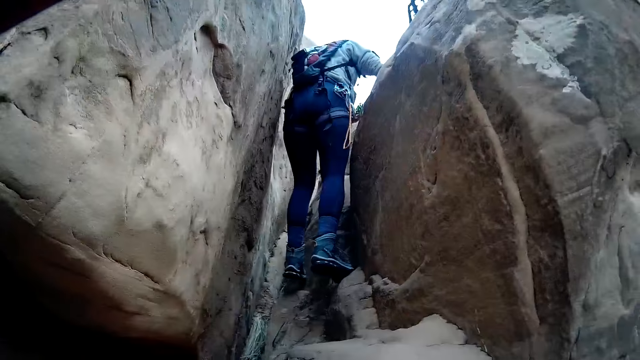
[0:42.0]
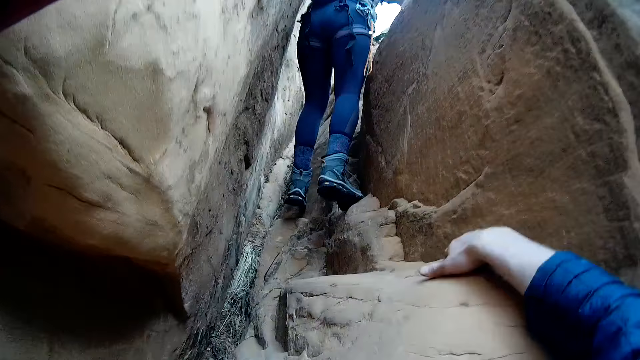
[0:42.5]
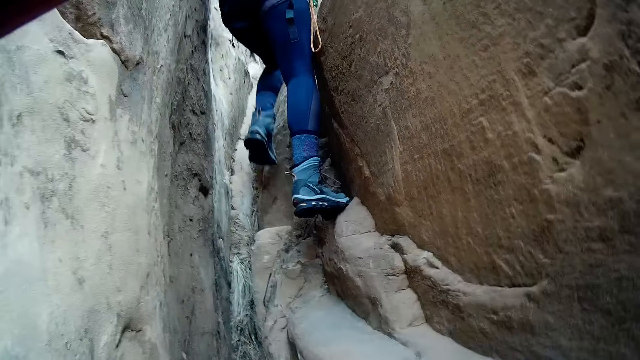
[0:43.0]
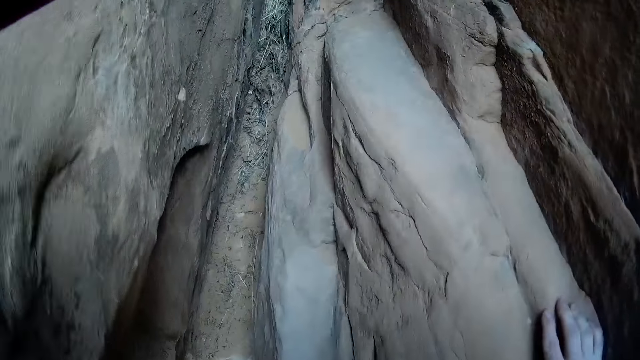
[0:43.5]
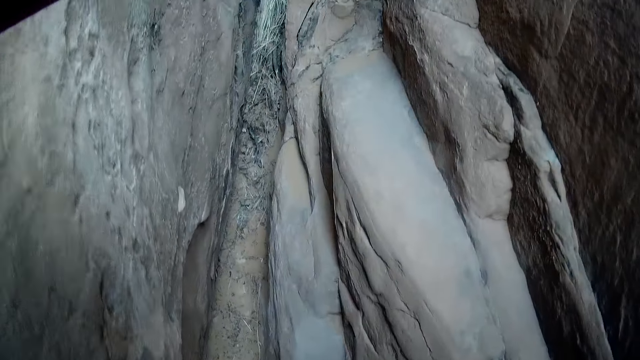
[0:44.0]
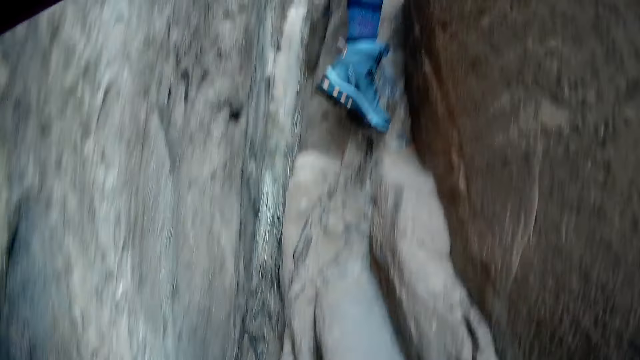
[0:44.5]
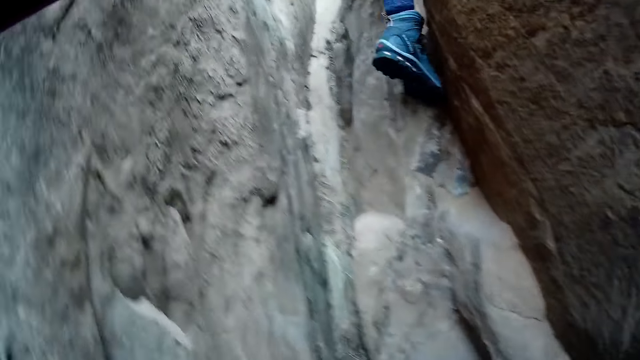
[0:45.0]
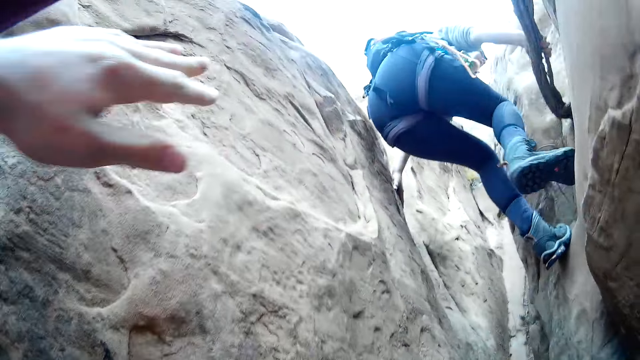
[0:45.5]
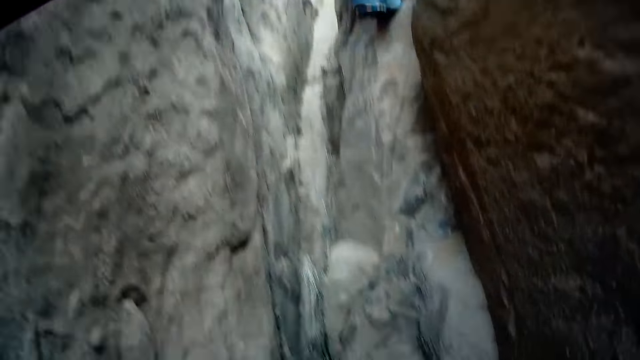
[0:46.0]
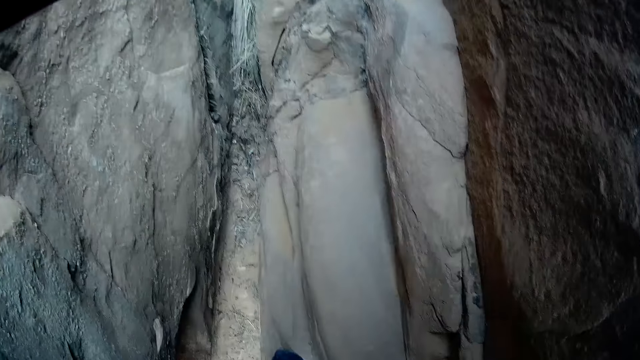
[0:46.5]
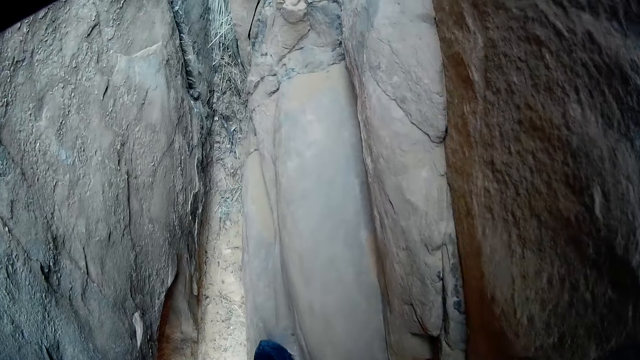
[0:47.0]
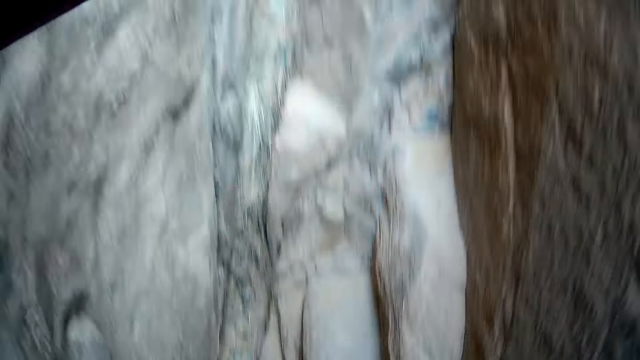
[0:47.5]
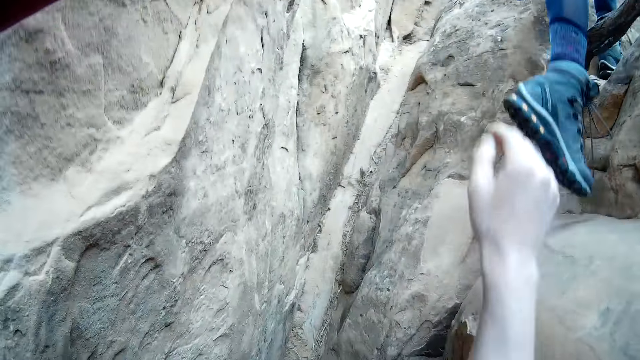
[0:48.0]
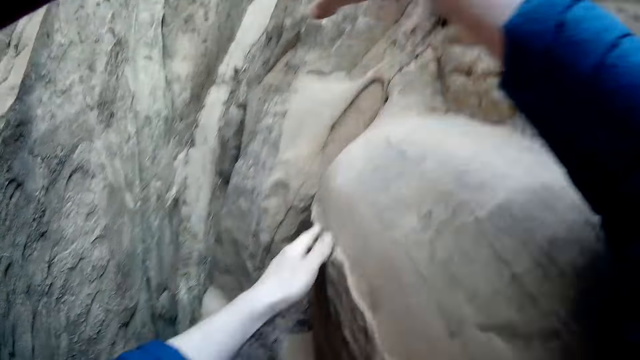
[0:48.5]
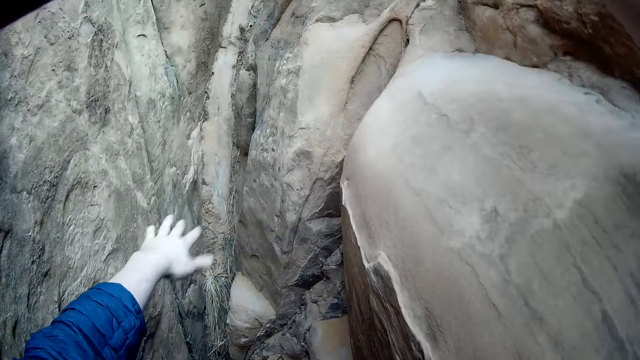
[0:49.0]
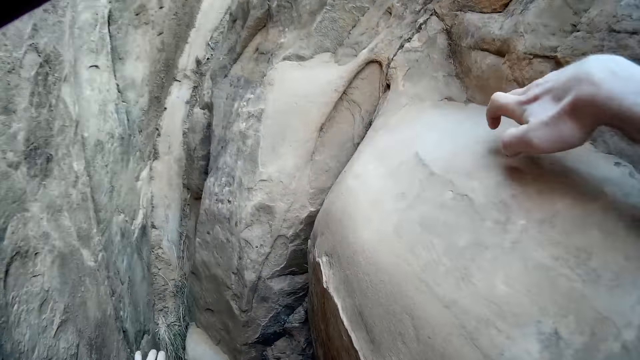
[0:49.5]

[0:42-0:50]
The camera wearer climbs a narrow path on the mountain. They hold a rock with hands.

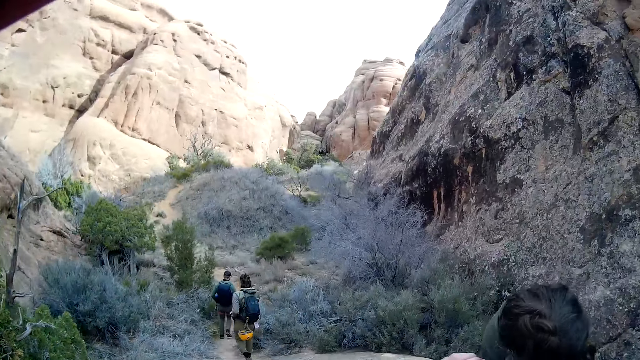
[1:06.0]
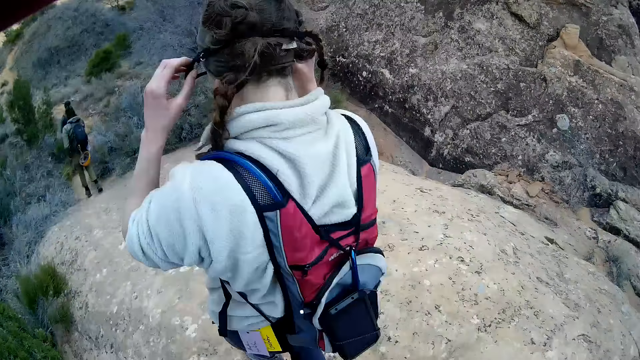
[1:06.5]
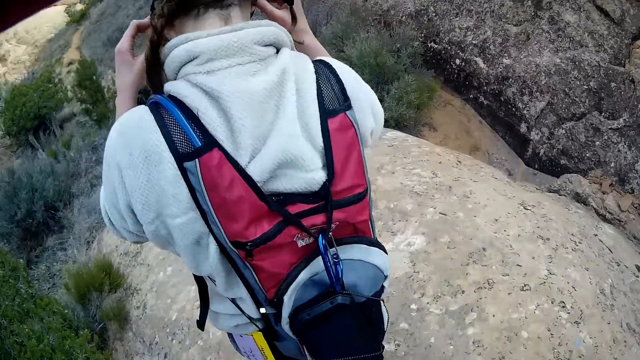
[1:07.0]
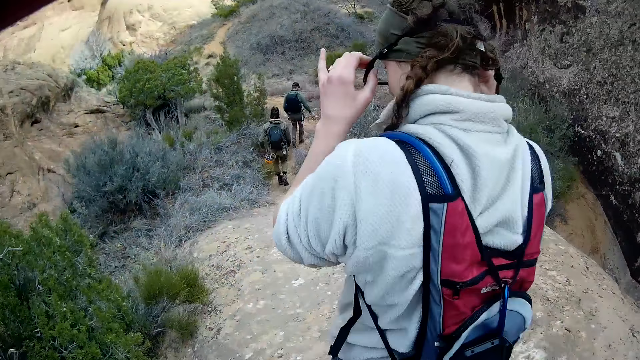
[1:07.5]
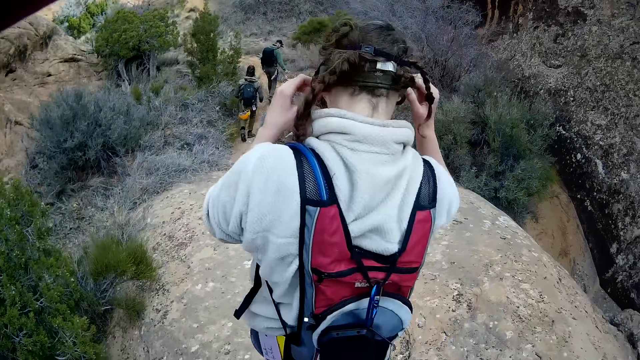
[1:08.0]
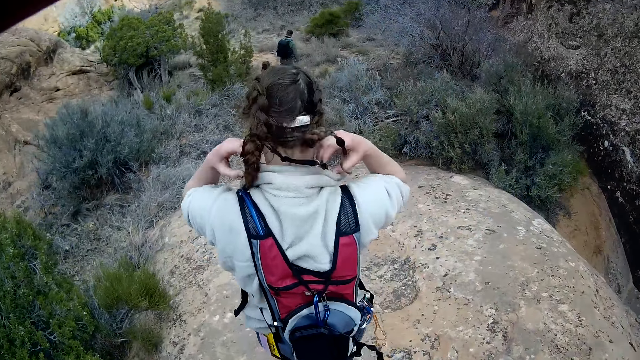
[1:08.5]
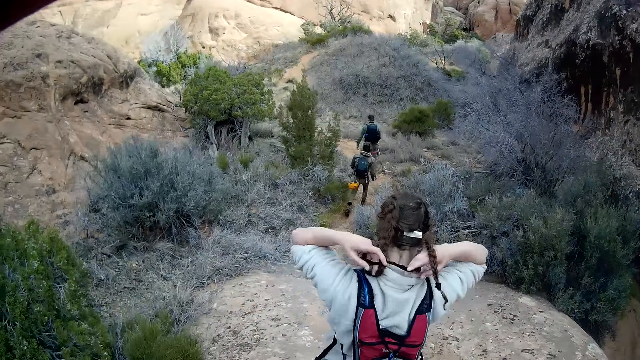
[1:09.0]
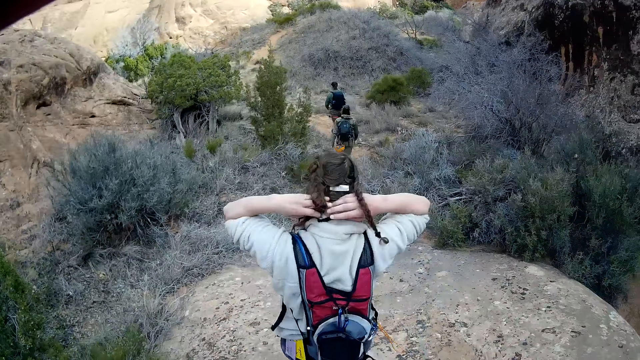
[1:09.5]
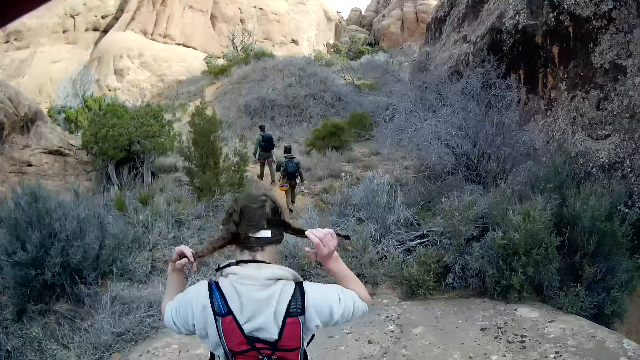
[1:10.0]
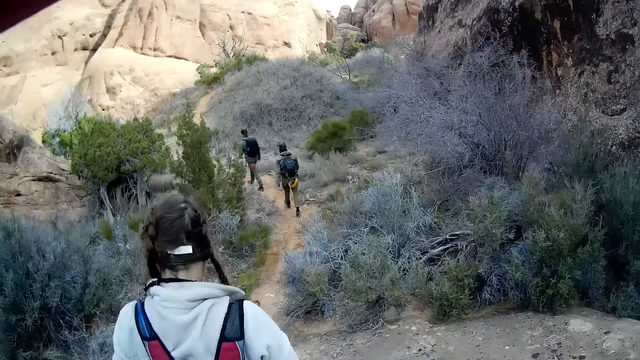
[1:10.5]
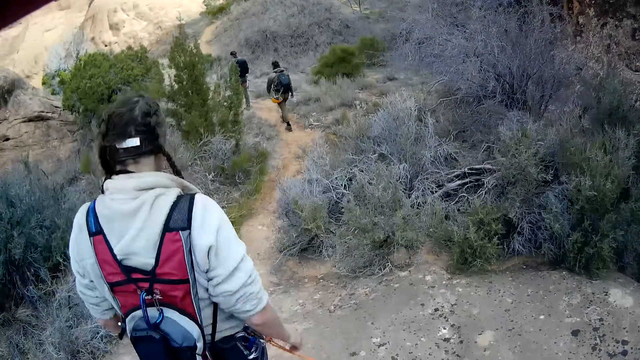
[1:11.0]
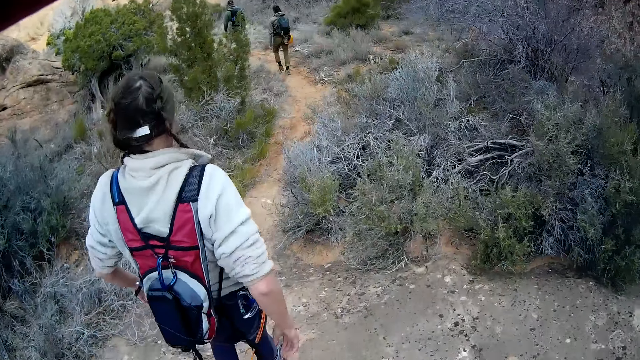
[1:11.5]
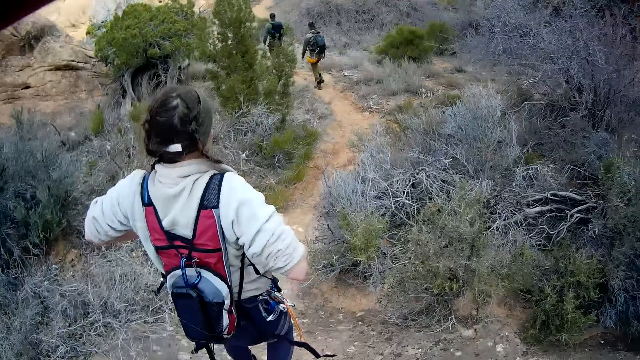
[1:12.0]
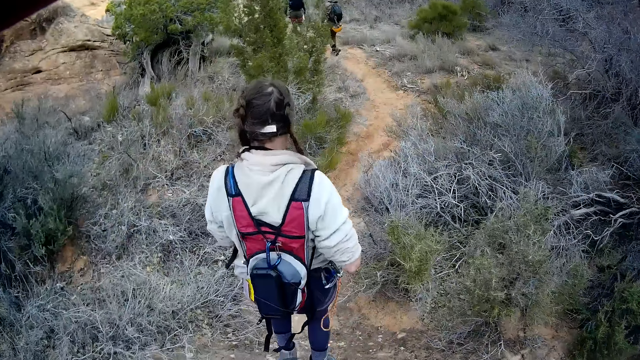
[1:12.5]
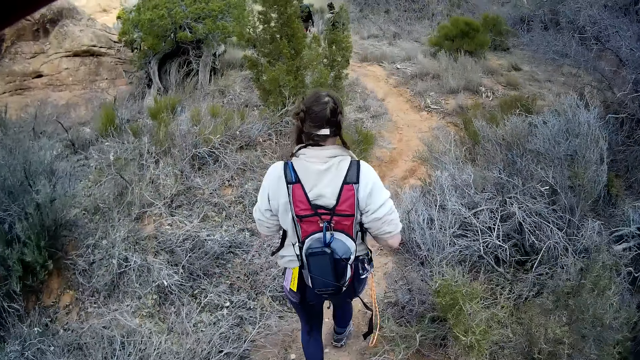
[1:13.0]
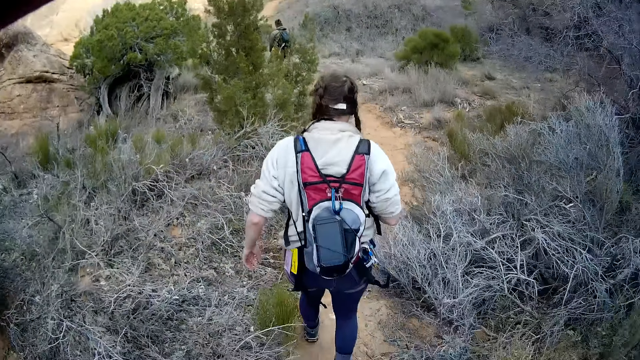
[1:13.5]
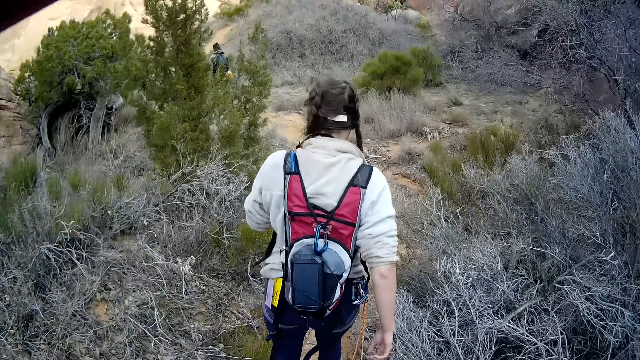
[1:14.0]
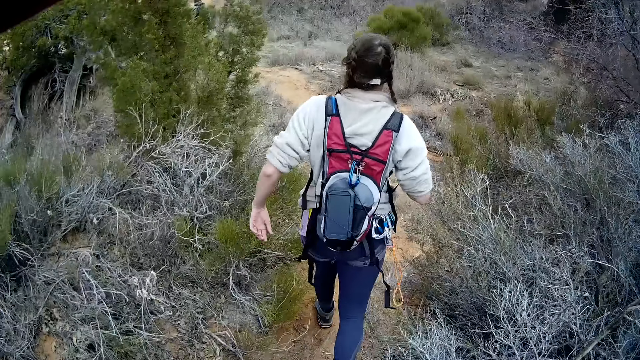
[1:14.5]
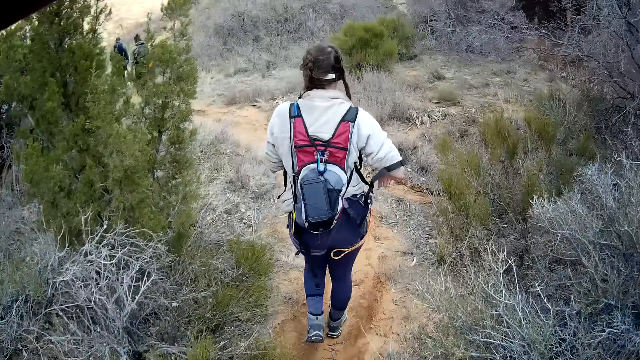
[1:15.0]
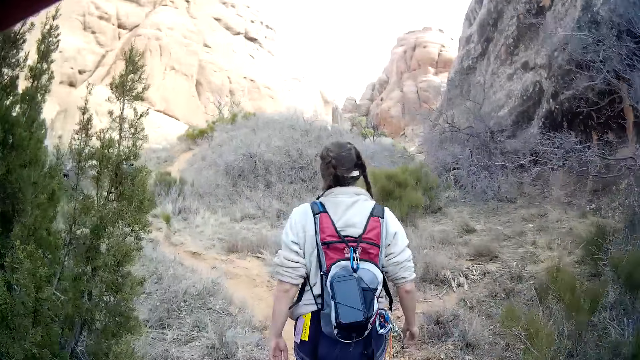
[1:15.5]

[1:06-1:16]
The camera wearer walks down the mountain. A lady adjusts spectacles with a hand. The lady walks around the mountain.

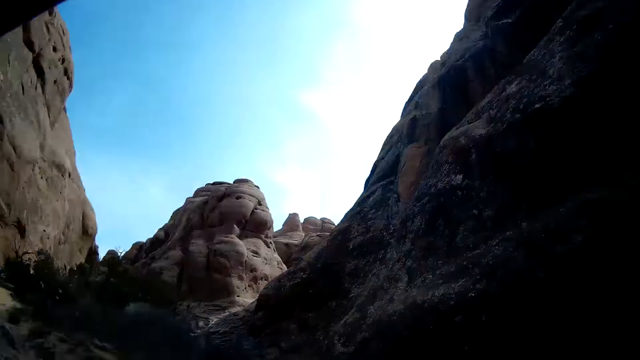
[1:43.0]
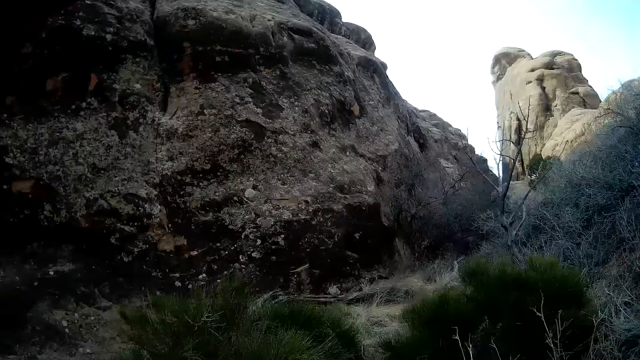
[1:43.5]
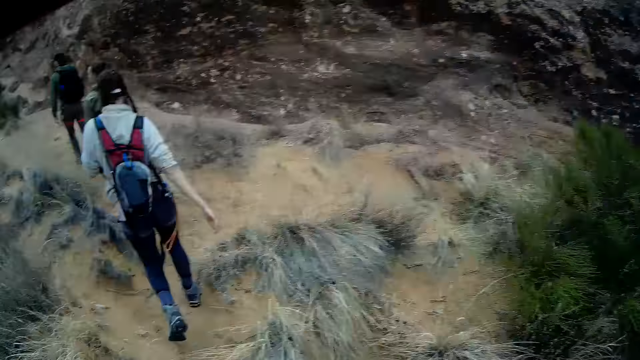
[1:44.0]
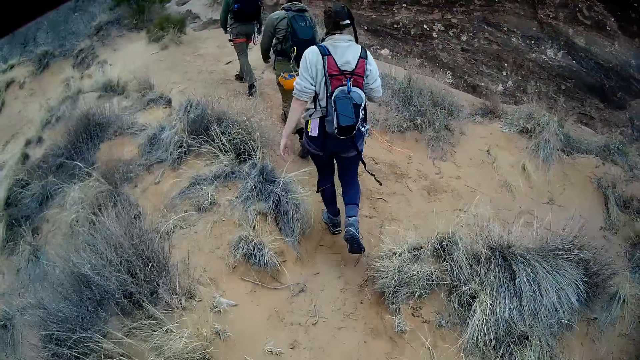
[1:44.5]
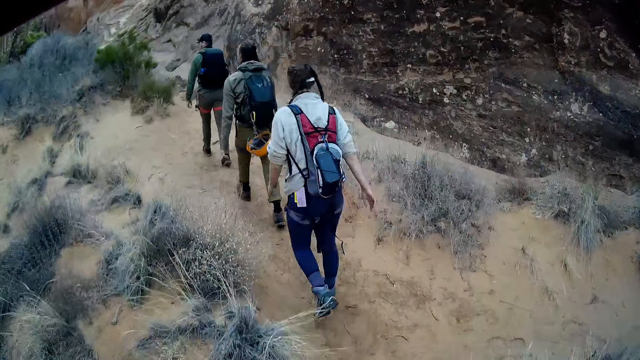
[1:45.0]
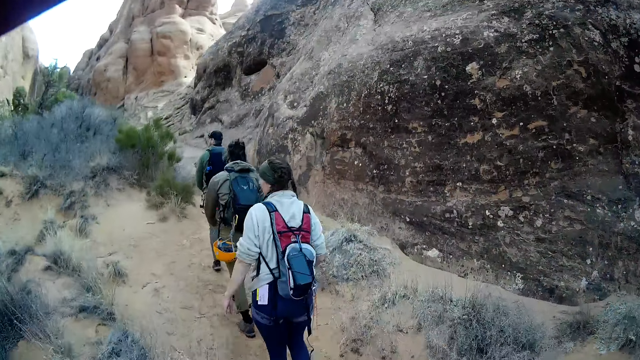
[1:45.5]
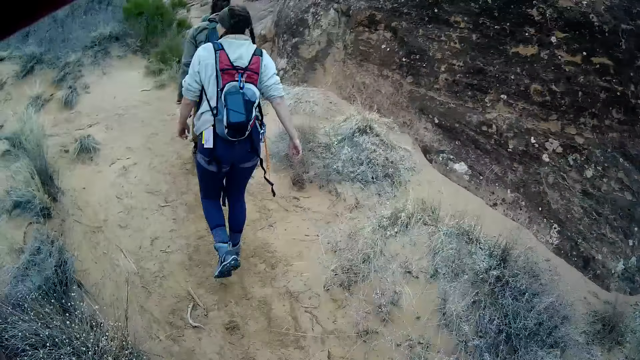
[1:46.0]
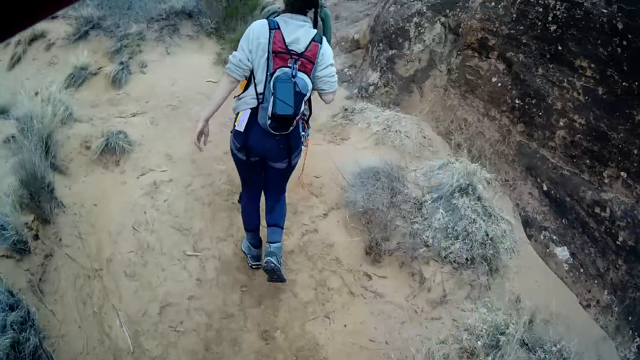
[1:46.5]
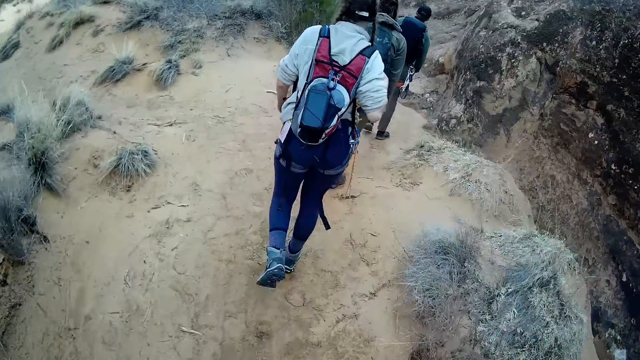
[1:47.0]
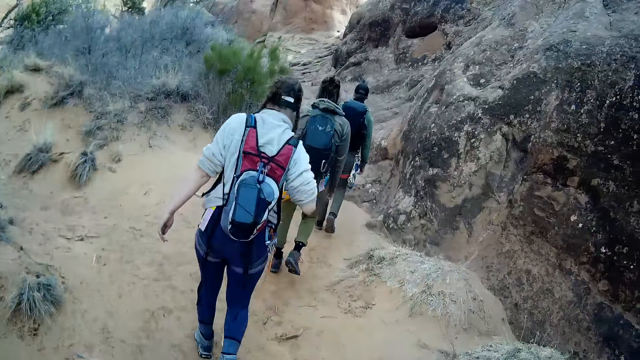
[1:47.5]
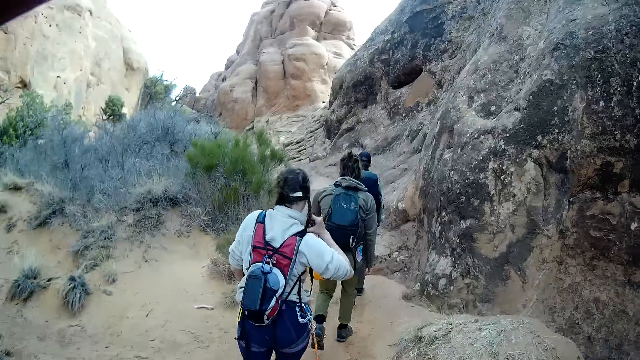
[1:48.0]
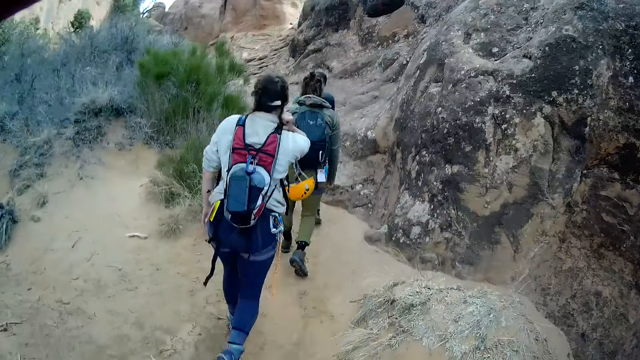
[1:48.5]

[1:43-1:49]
The camera wearer walks around a mountain.
